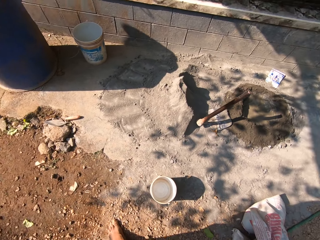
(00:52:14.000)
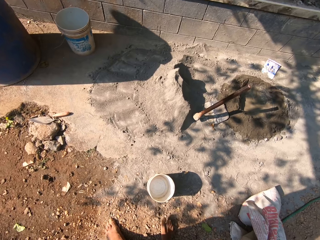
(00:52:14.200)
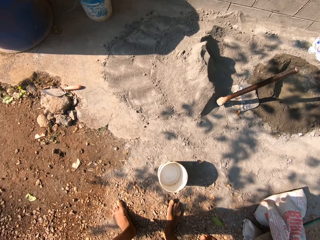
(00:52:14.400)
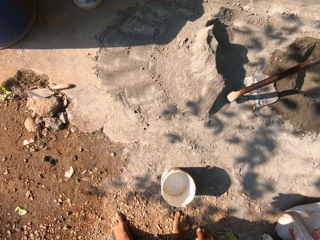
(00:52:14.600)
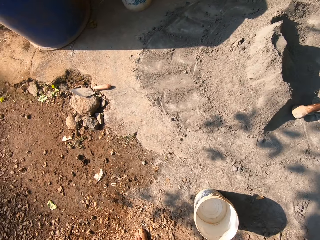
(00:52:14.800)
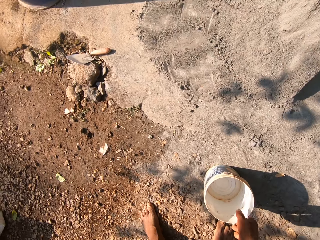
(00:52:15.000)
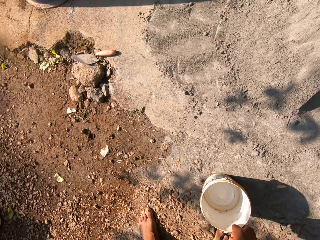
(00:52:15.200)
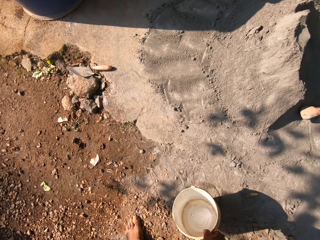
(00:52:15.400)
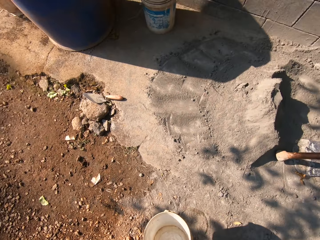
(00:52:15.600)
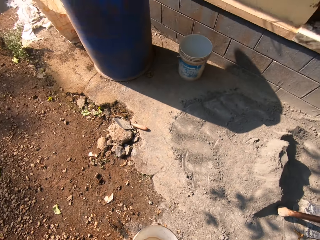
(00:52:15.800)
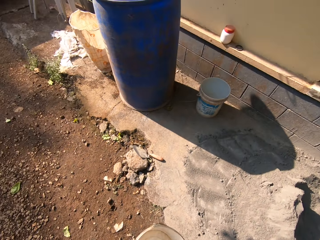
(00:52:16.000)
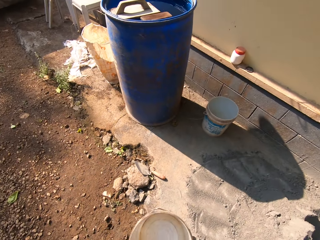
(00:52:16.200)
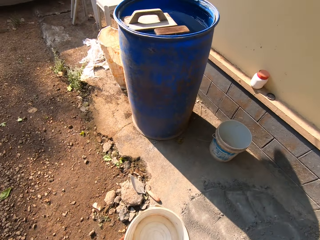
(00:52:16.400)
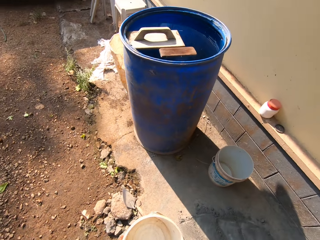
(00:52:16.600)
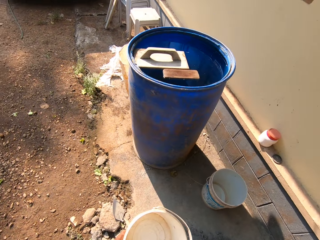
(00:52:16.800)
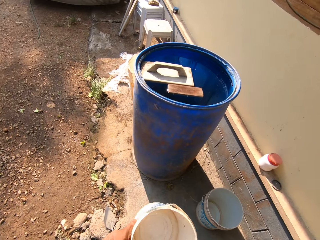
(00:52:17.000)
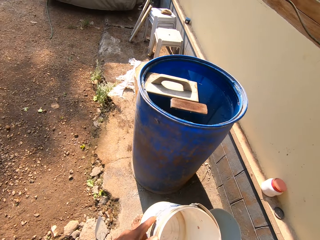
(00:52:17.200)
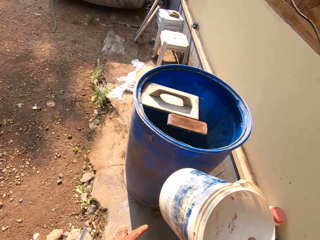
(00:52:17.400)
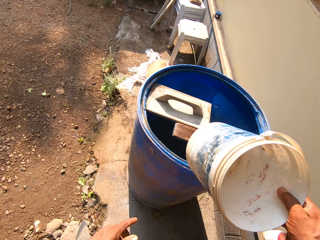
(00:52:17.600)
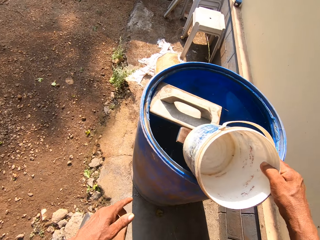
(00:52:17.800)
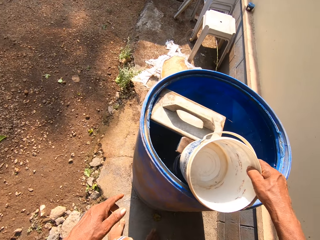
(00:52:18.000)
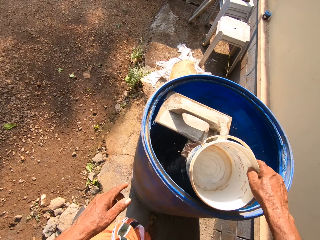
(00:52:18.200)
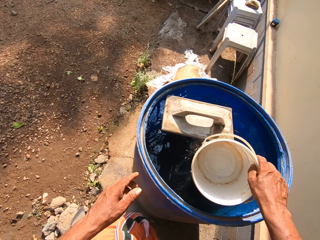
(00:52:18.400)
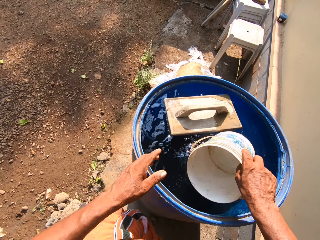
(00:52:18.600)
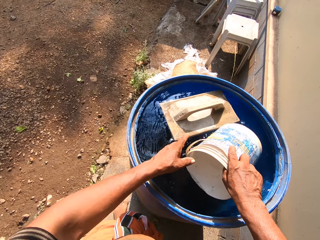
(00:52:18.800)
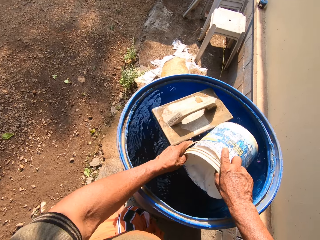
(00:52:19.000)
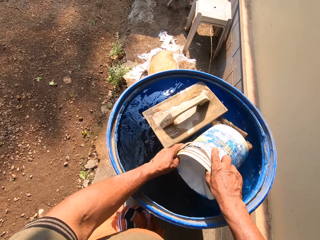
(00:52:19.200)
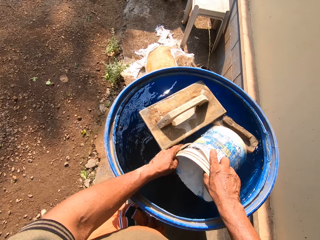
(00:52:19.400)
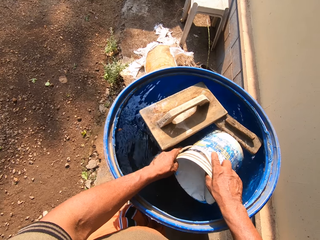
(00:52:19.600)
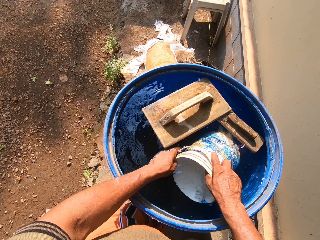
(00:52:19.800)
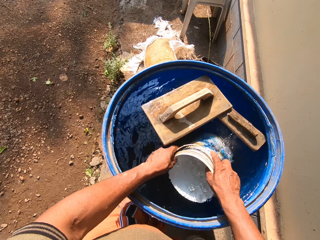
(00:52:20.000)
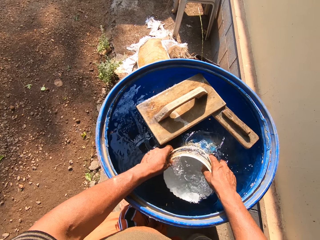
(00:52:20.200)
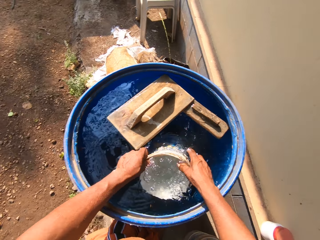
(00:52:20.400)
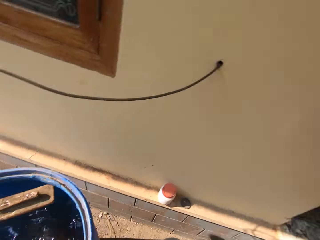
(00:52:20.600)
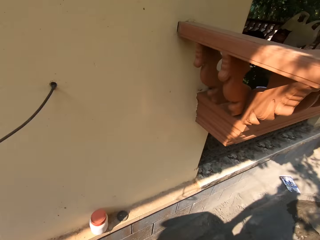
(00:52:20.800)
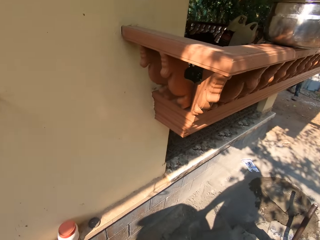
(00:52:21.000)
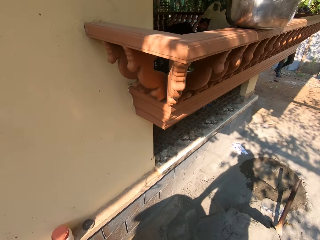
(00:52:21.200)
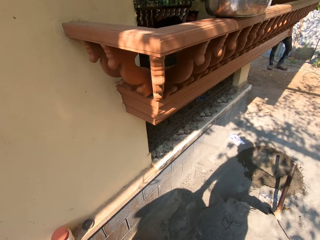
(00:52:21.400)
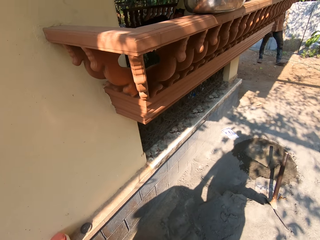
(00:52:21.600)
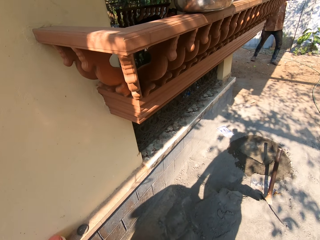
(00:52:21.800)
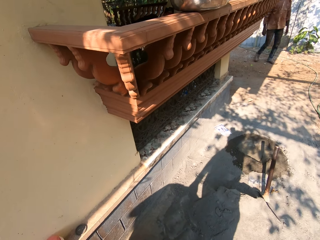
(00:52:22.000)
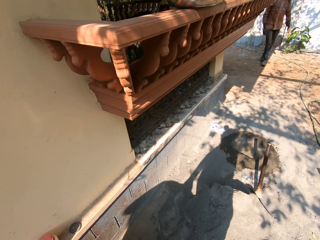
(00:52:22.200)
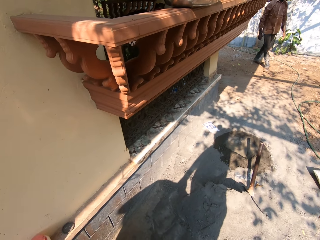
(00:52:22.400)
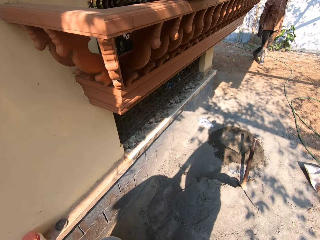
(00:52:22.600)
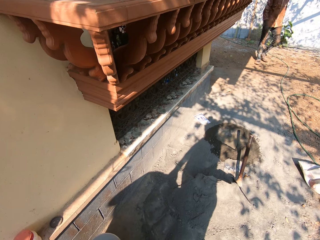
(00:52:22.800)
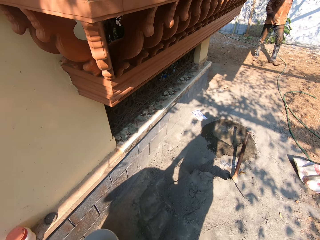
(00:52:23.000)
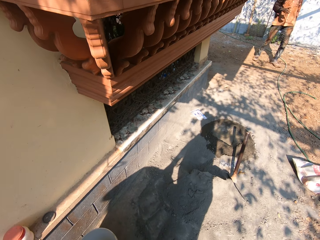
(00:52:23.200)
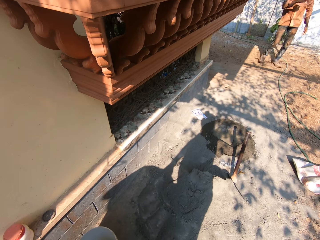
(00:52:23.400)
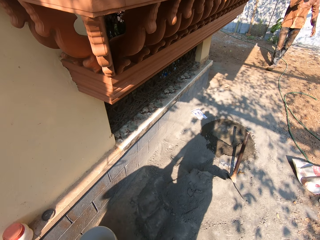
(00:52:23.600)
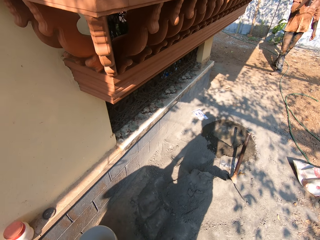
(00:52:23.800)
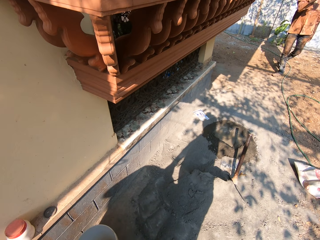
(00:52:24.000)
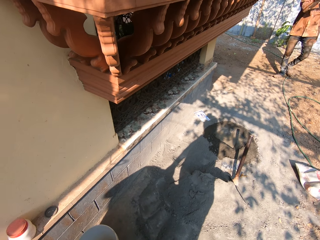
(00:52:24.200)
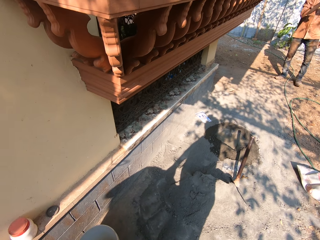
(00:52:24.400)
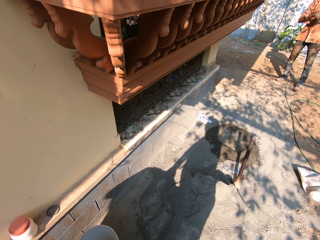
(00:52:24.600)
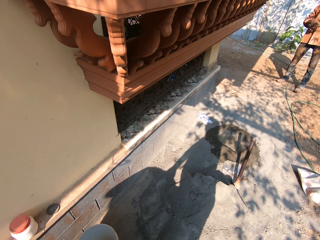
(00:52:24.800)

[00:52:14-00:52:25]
The camera wearer picks up a paint bucket from the floor with his right hand. He walks on a construction site. He dips the paint bucket into a drum of water with his right hand. He draws water with the paint bucket in both hands from the drum of water. He interacts with the man. The man walks on a construction site.

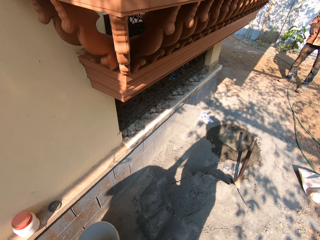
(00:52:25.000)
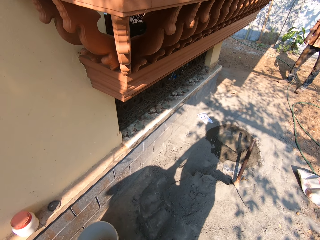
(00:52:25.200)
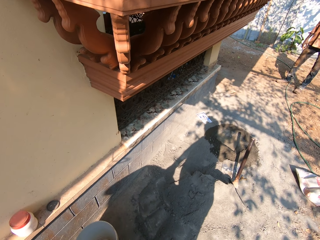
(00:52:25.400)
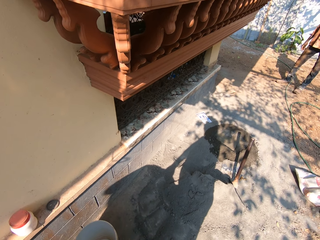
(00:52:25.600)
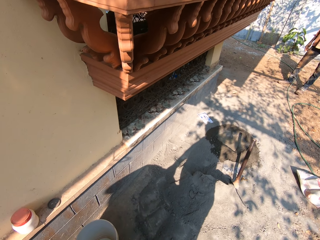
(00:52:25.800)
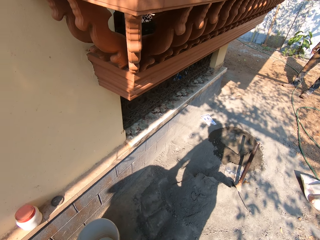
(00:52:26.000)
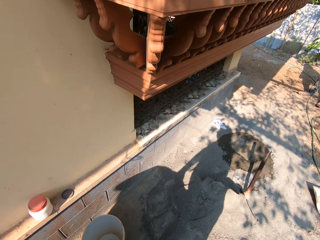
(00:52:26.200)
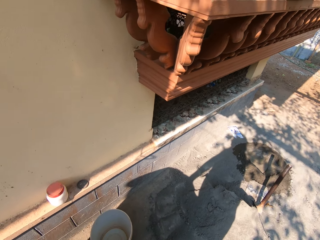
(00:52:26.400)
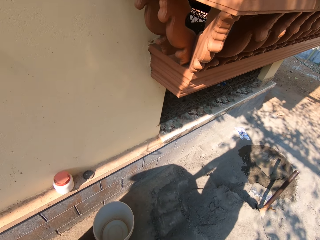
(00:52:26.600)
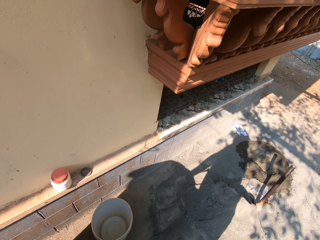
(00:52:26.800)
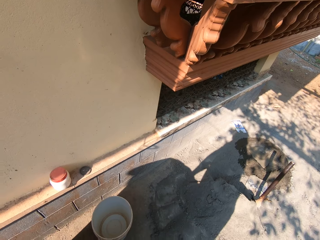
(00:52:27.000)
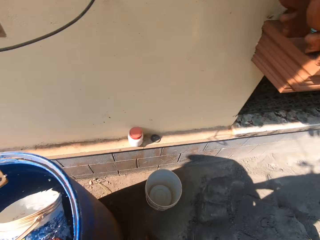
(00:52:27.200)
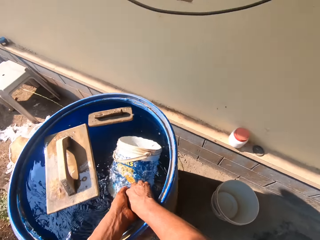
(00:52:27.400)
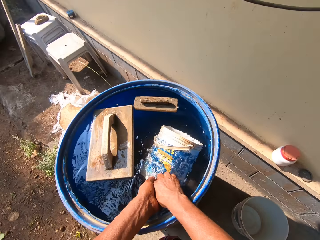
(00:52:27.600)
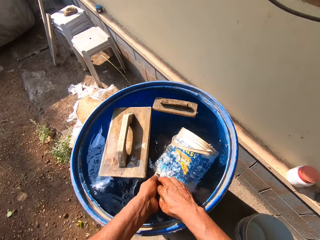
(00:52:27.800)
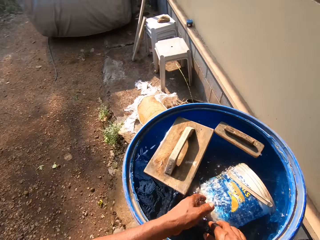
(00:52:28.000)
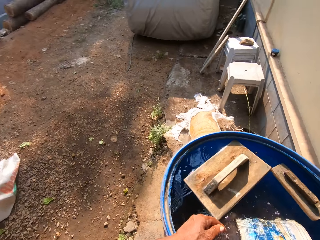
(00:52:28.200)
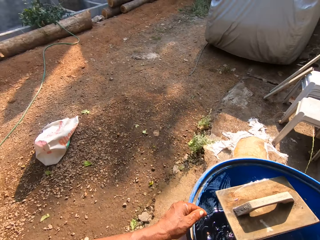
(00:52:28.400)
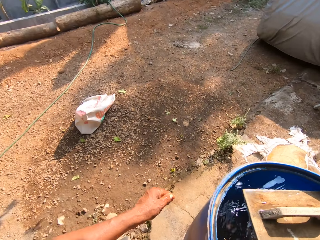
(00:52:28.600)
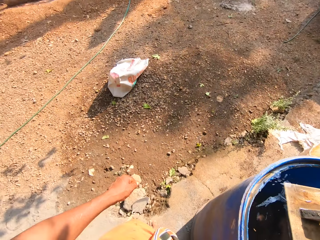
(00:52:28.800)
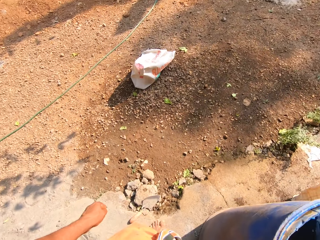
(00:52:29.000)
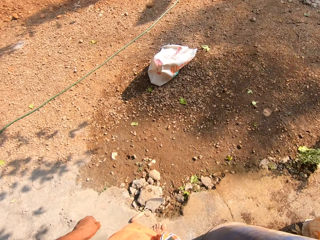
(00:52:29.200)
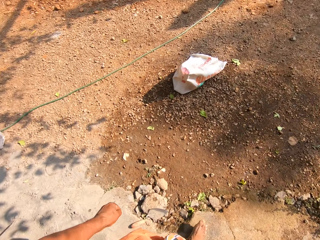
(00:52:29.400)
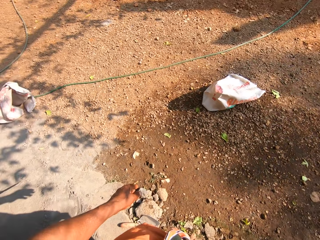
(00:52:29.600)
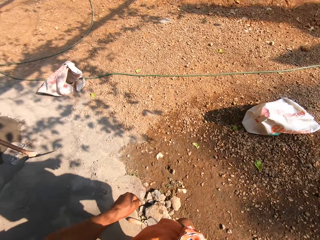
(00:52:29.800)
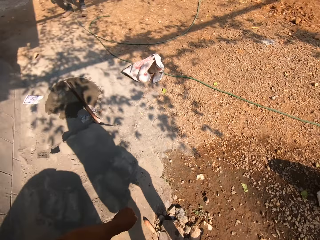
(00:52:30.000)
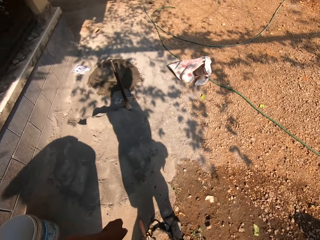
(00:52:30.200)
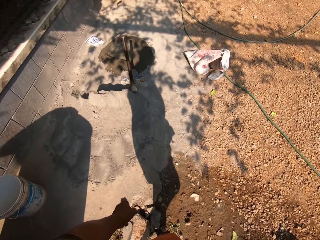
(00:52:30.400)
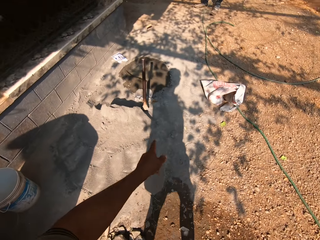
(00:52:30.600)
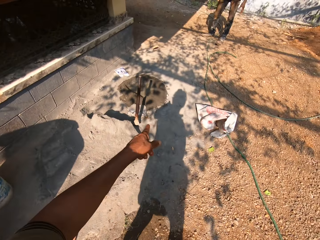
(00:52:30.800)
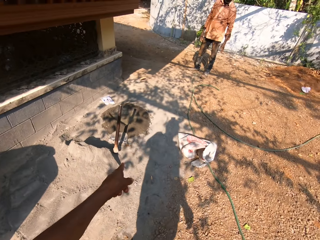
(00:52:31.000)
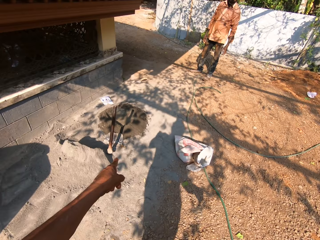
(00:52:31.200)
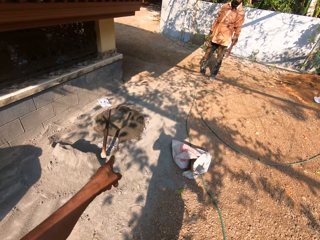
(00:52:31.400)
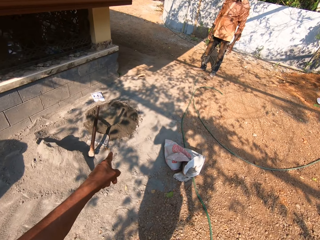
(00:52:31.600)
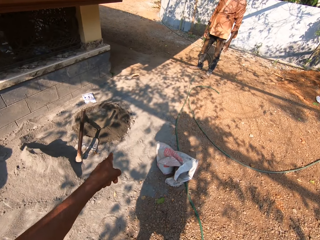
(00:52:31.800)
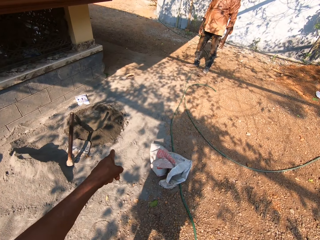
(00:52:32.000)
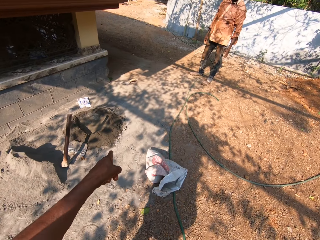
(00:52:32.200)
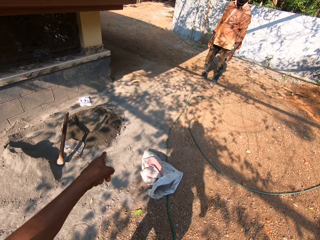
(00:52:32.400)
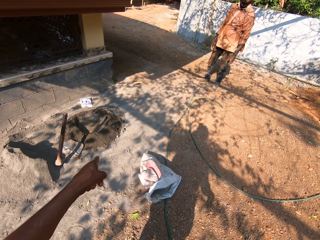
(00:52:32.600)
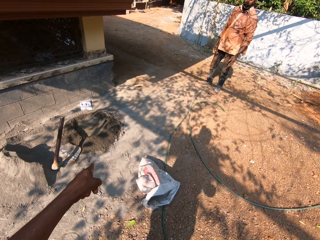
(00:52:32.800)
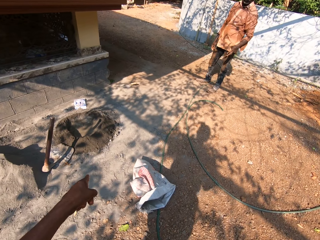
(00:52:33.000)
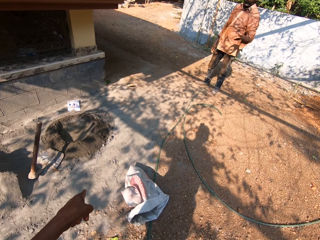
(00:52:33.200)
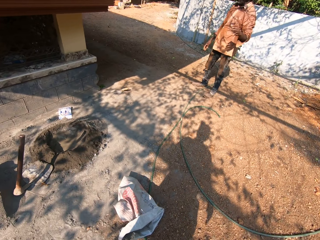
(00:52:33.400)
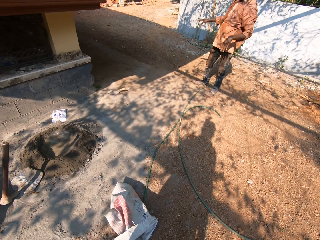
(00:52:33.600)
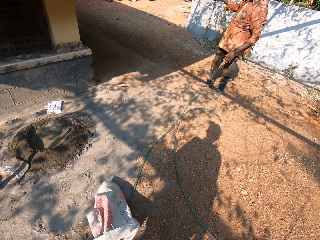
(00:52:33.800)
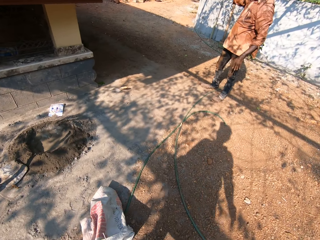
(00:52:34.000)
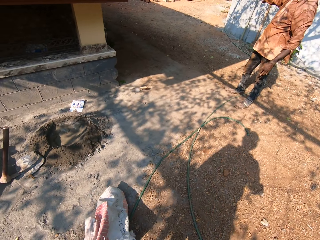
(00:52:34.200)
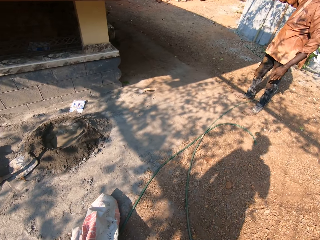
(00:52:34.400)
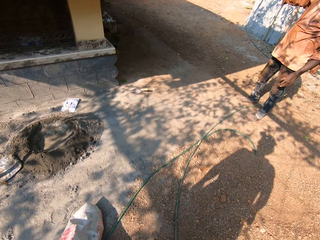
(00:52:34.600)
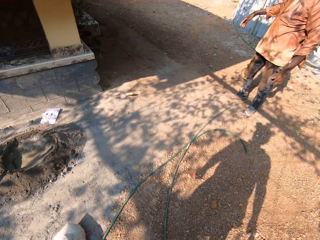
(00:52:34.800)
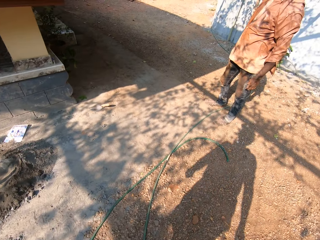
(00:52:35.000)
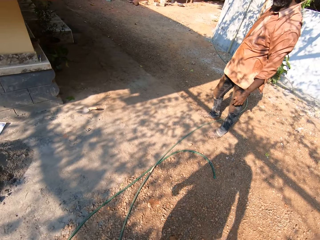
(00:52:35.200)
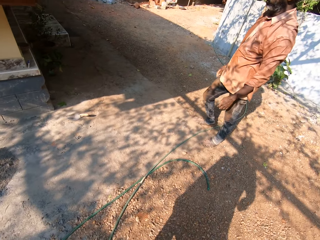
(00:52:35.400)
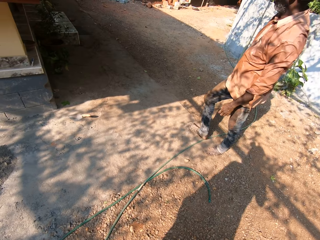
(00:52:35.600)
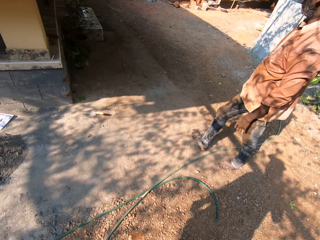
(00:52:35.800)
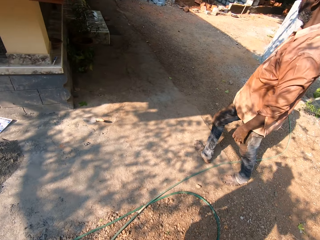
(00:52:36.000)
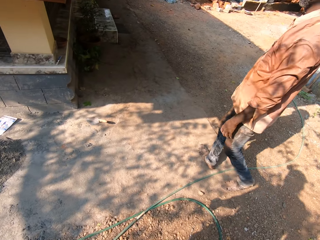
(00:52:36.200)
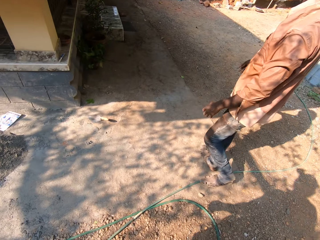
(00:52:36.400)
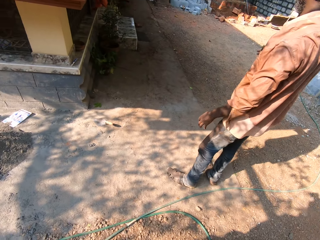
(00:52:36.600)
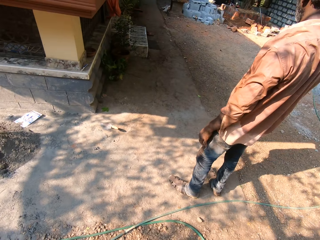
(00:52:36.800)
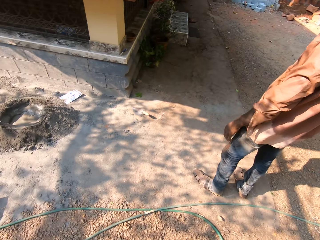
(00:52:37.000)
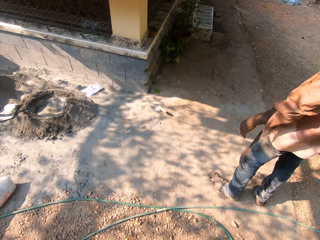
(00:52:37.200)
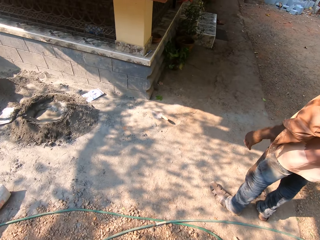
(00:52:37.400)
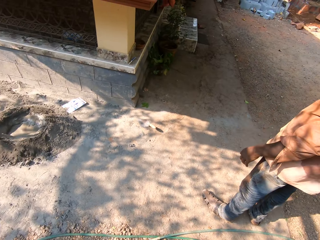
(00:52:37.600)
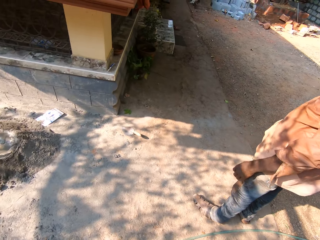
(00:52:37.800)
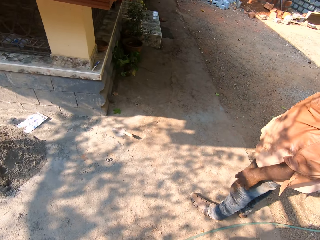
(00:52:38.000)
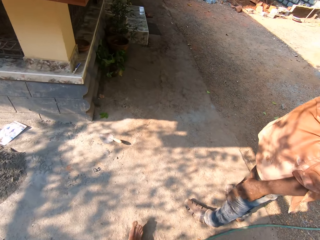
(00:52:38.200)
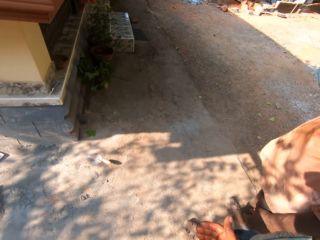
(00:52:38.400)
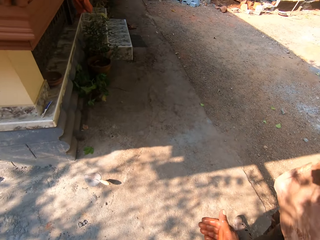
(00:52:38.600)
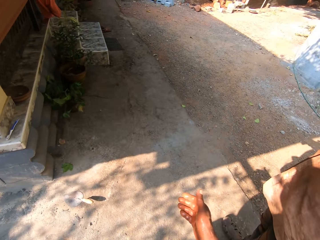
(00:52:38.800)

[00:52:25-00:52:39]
The camera wearer washes both hands in the drum of water. They remove the hands from the super drum. They walk on a construction site. They interact with the man. They flap the hand and walk on a construction site. The man flaps the hand.
